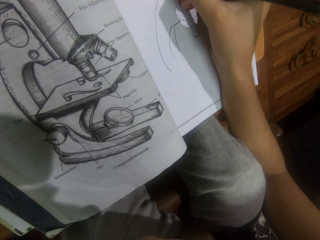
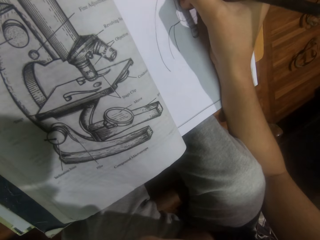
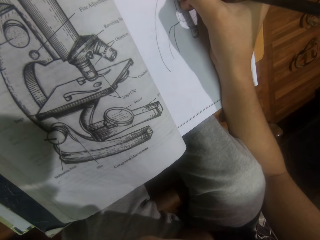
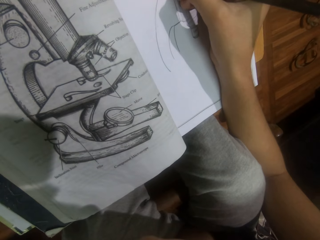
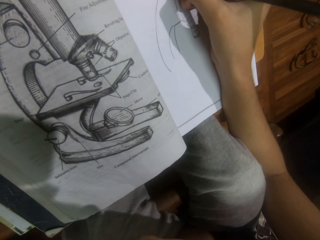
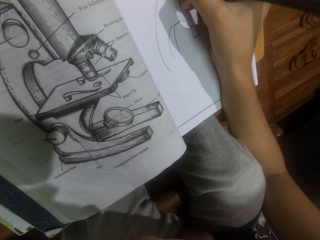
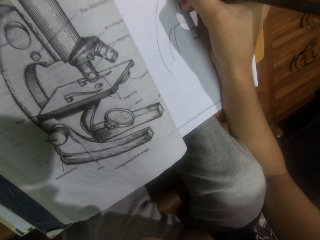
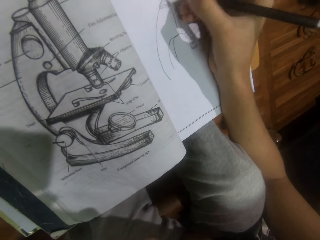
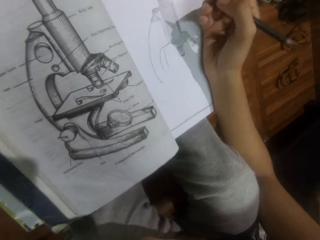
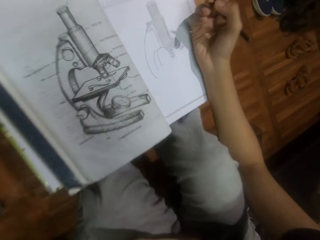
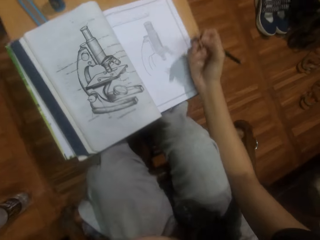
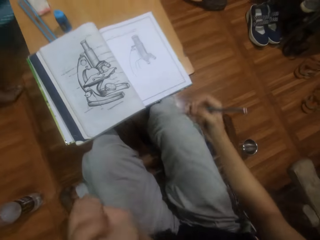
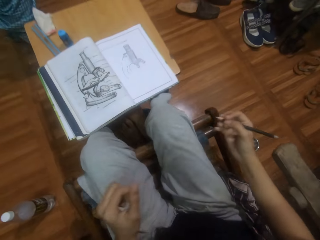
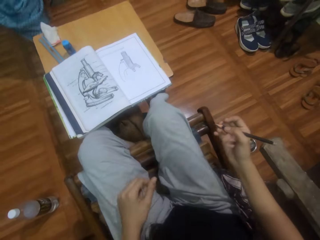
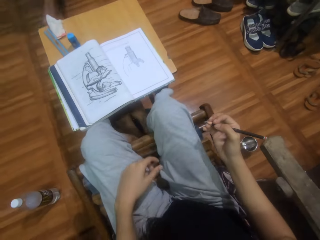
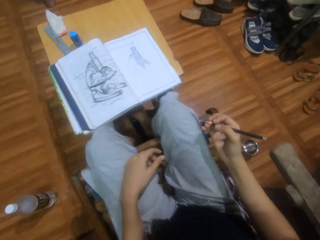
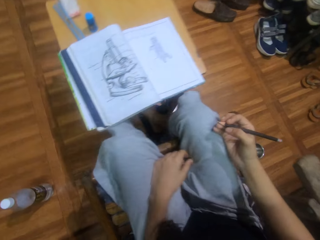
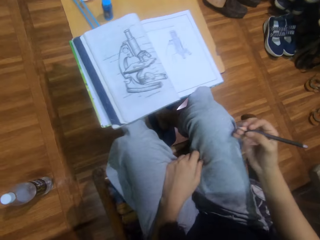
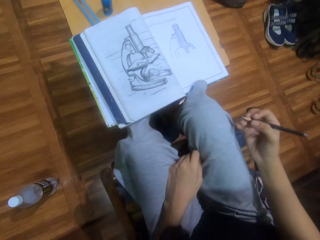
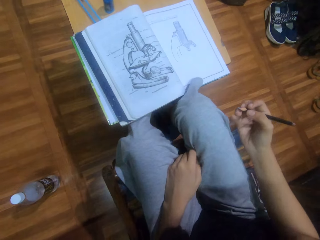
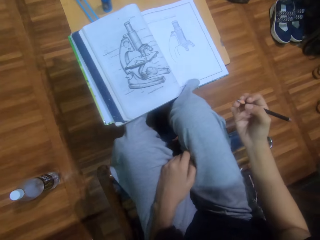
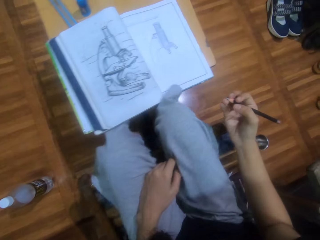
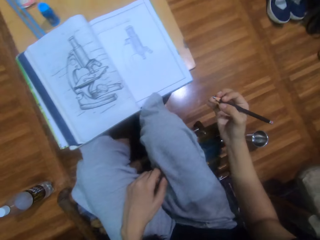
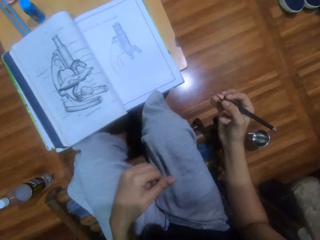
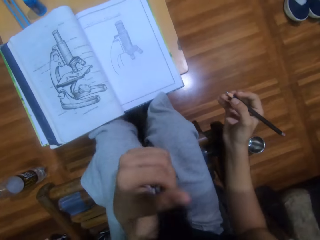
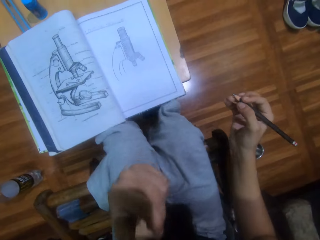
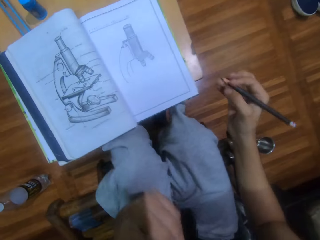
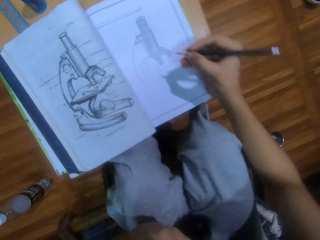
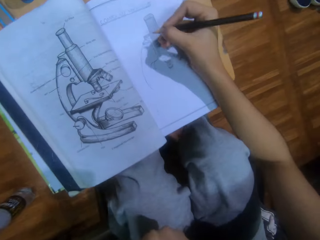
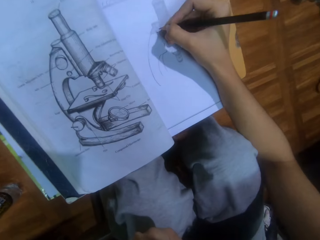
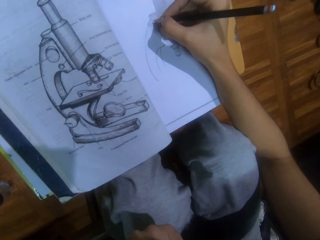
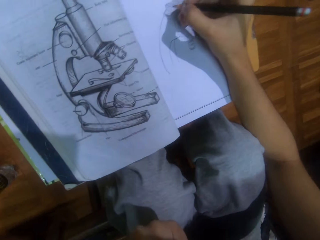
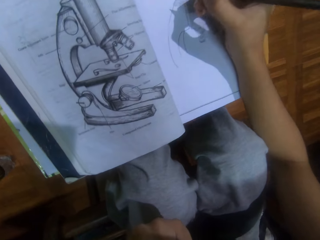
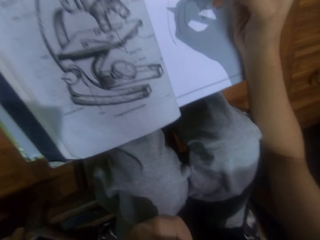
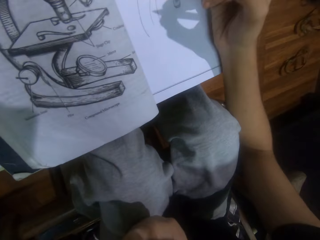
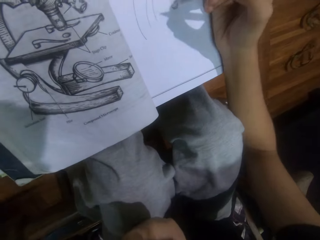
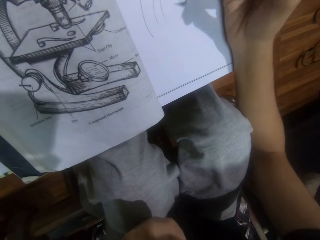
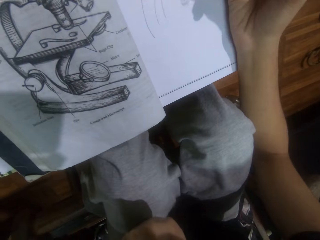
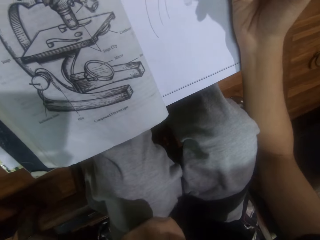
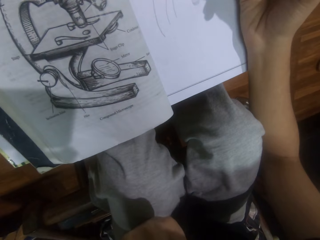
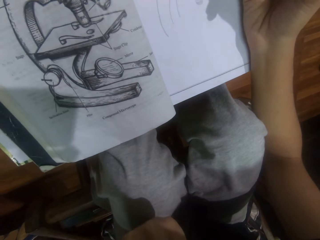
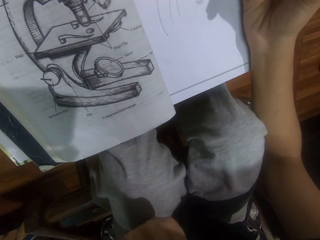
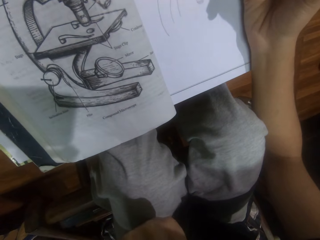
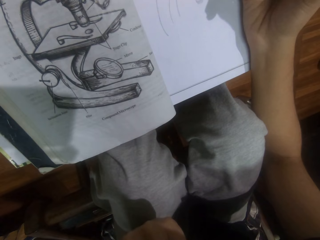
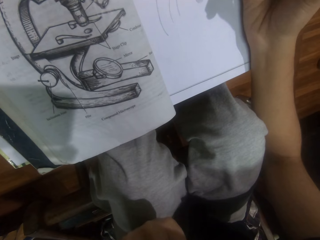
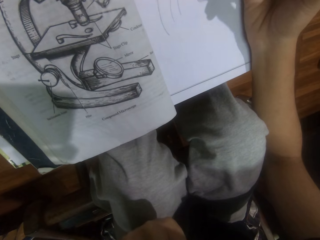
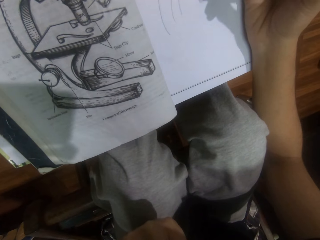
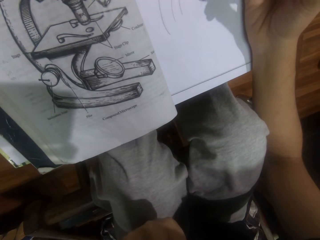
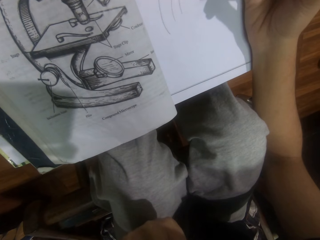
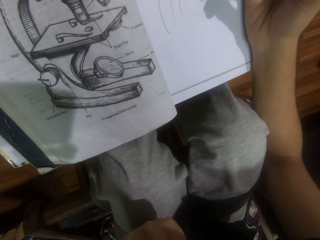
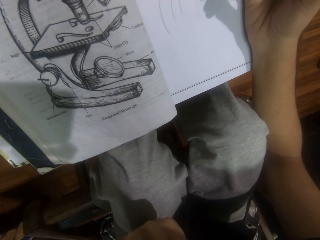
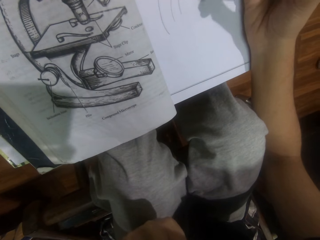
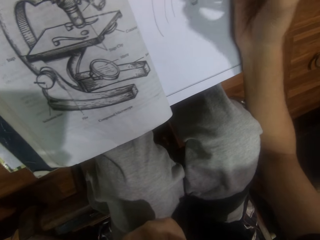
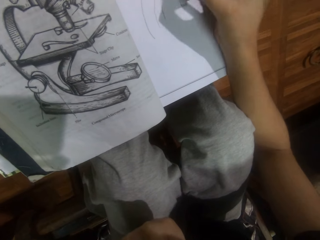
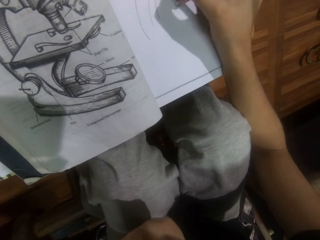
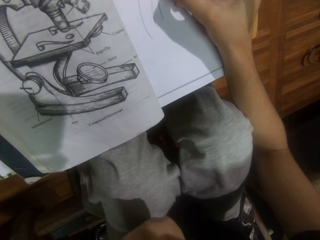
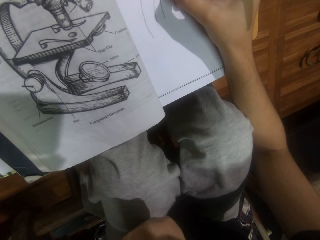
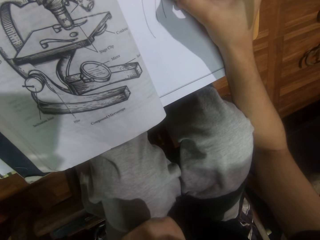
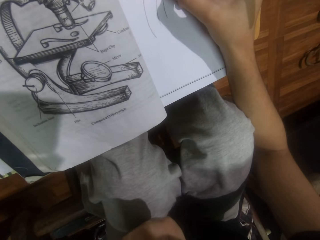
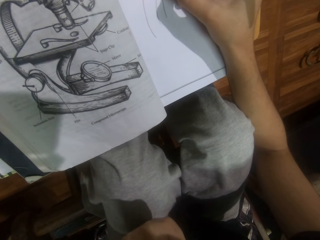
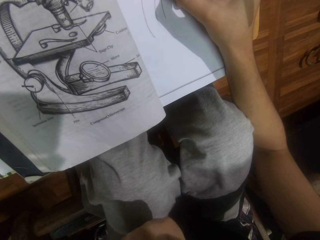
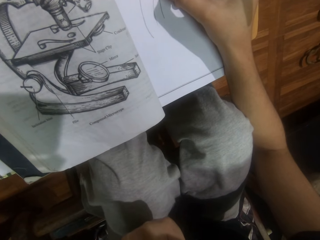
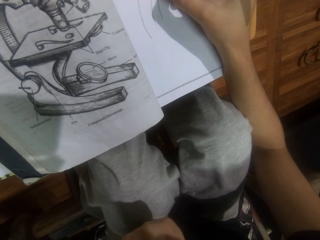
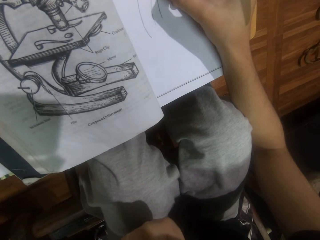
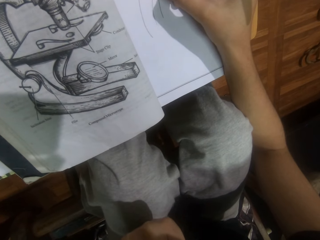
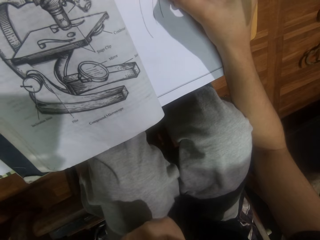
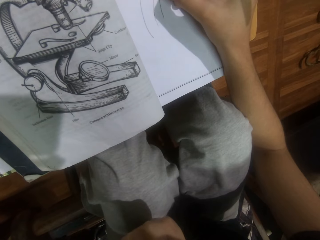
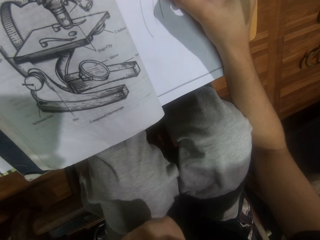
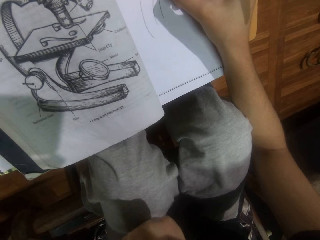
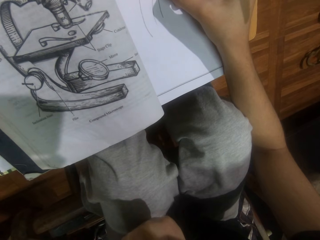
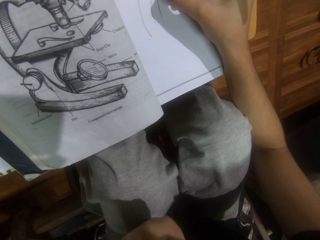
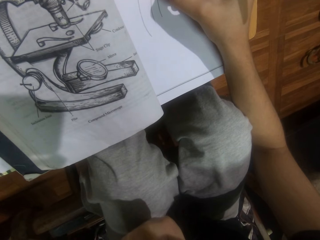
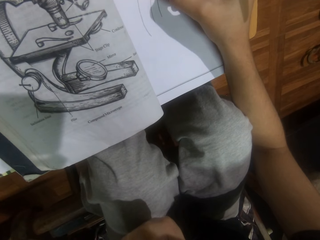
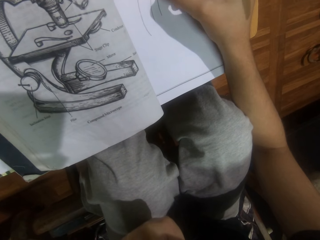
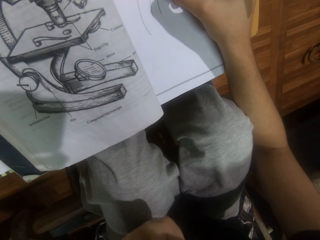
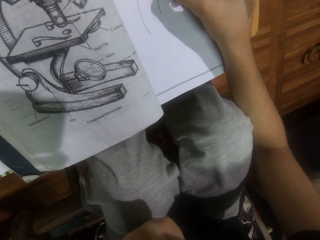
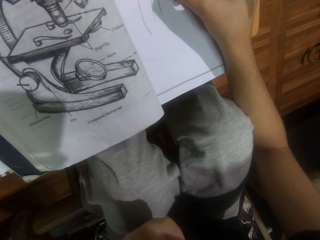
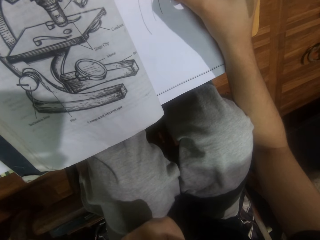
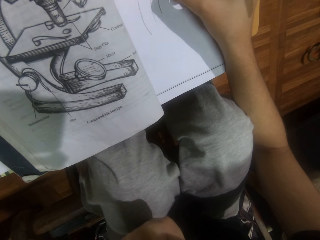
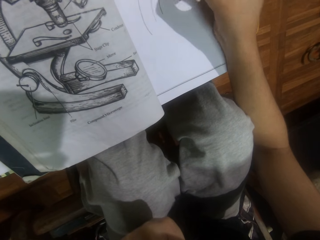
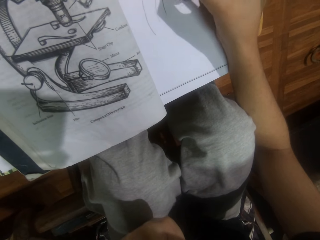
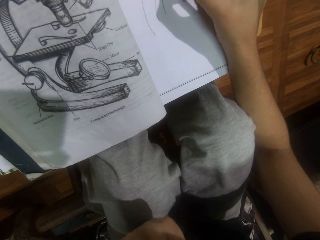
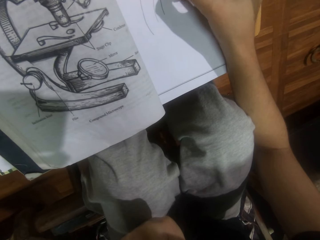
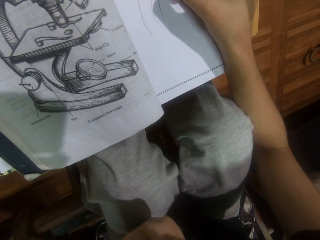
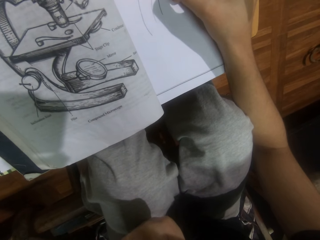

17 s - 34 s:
The camera wearer stares at the book. She moves her hands. She draws on the book. She stares at the book. She draws on the book.

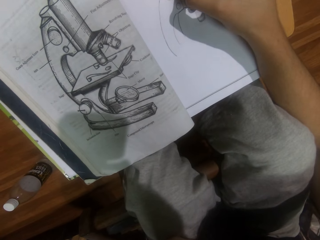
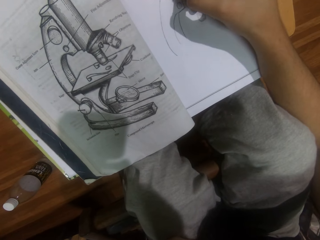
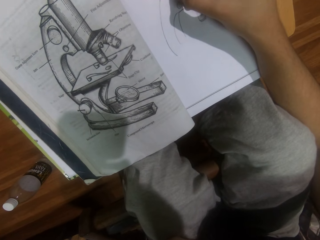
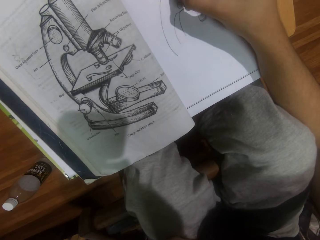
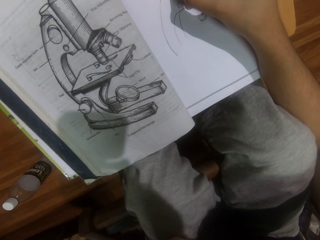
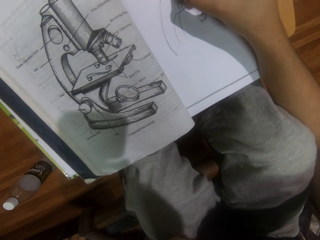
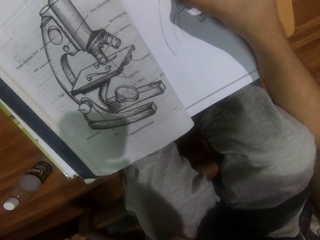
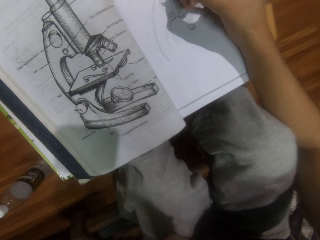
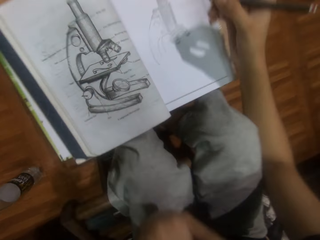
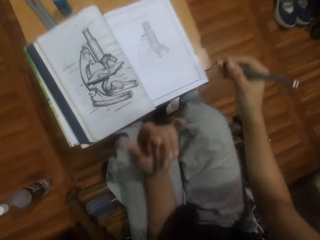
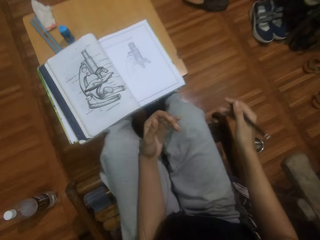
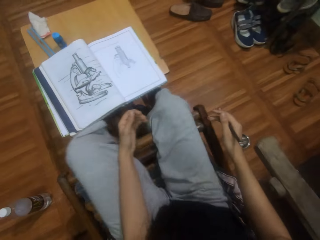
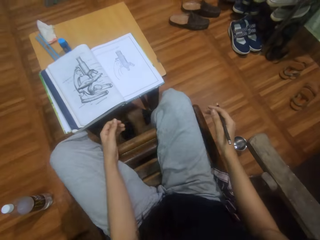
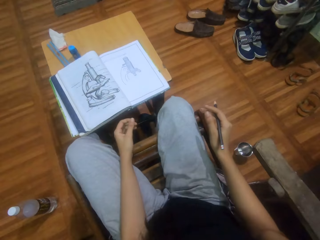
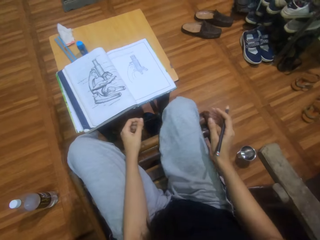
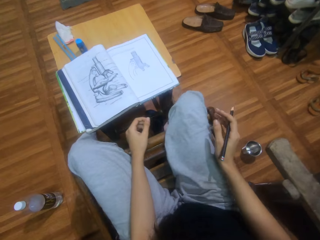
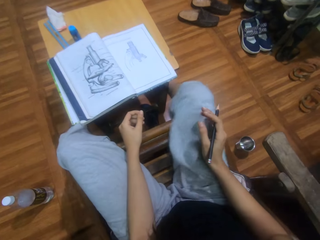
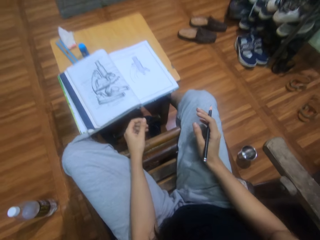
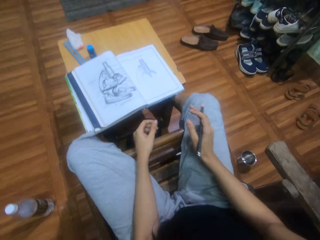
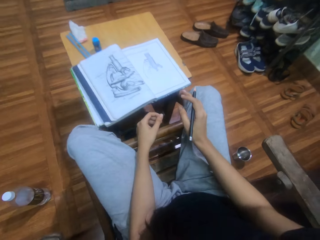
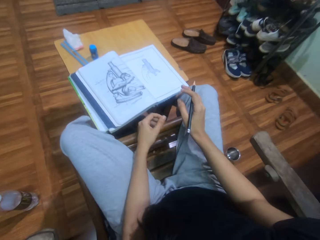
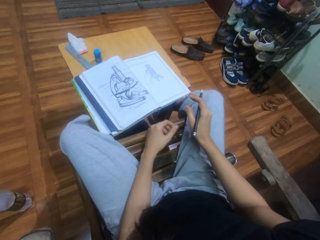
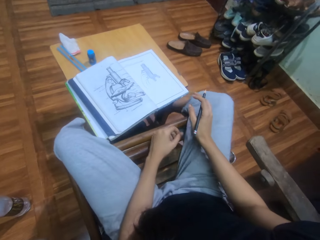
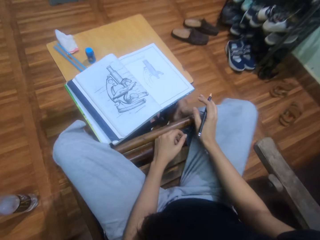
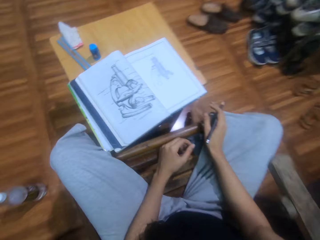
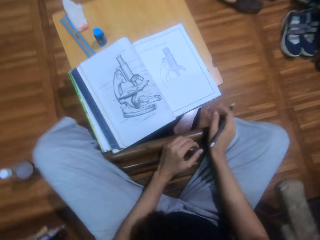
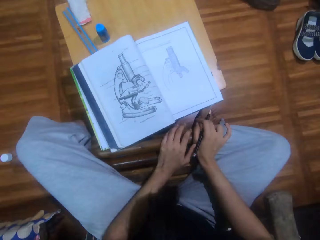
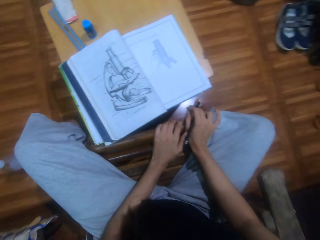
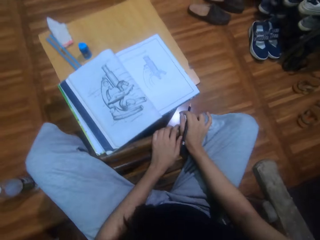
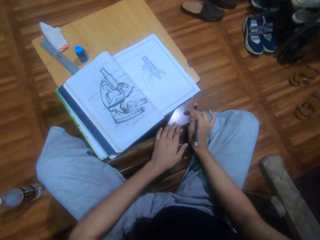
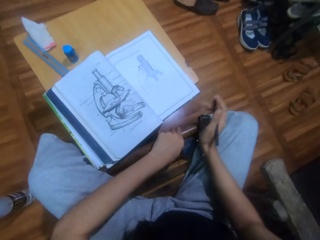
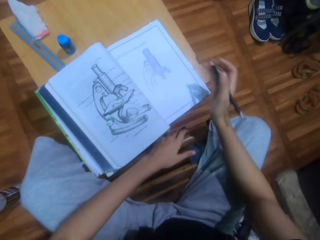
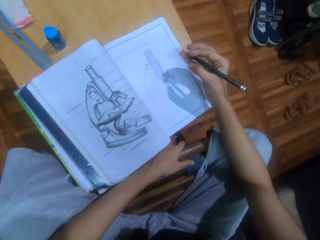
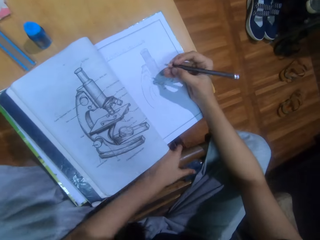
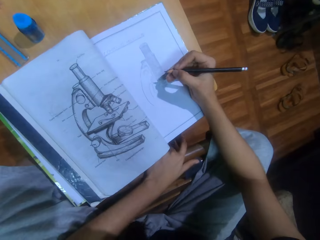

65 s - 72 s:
The camera wearer stares at the book. She moves her hands. She holds on a chair.
